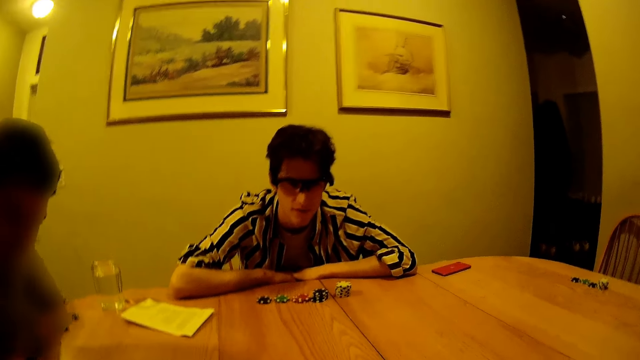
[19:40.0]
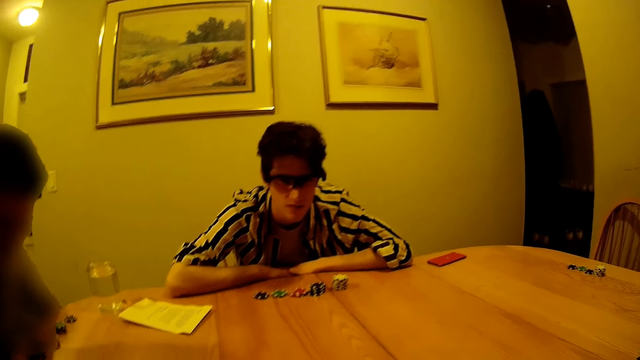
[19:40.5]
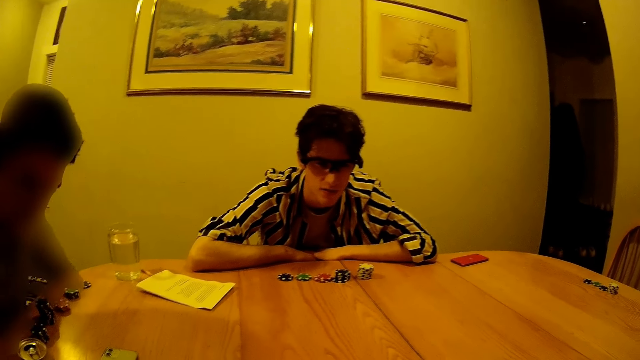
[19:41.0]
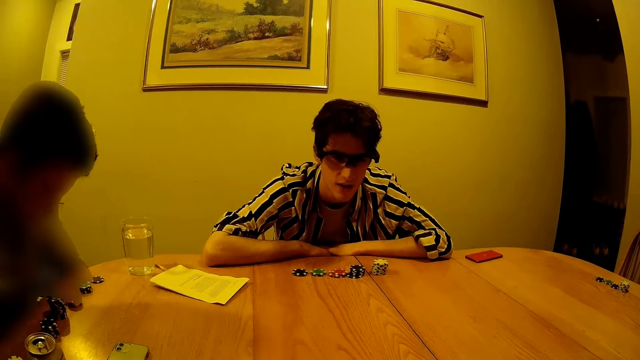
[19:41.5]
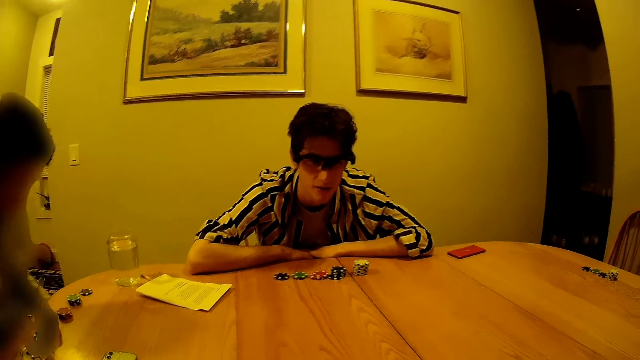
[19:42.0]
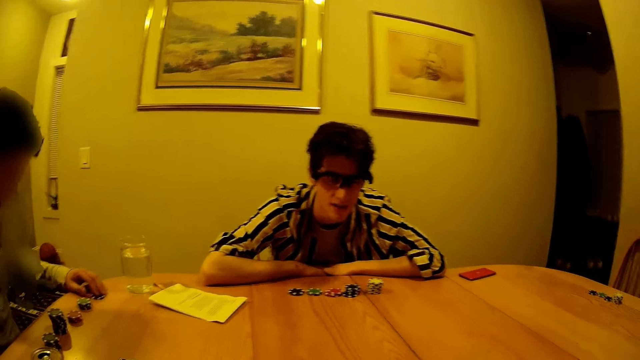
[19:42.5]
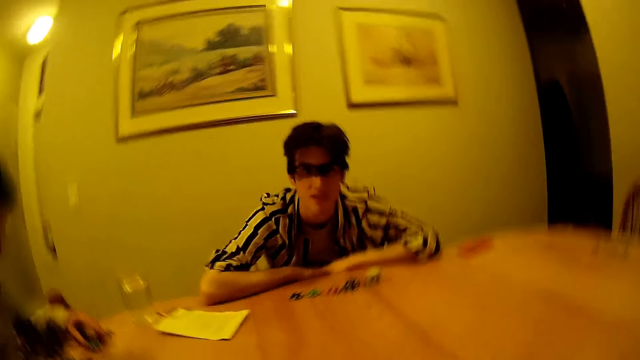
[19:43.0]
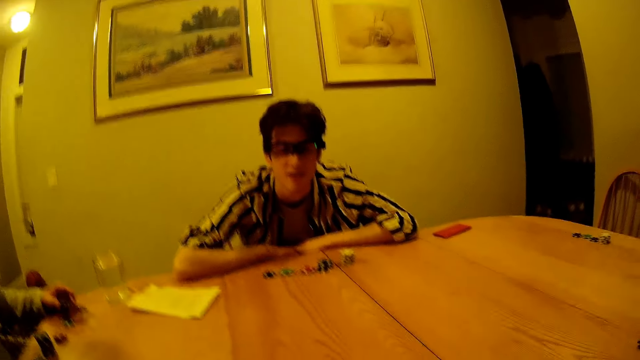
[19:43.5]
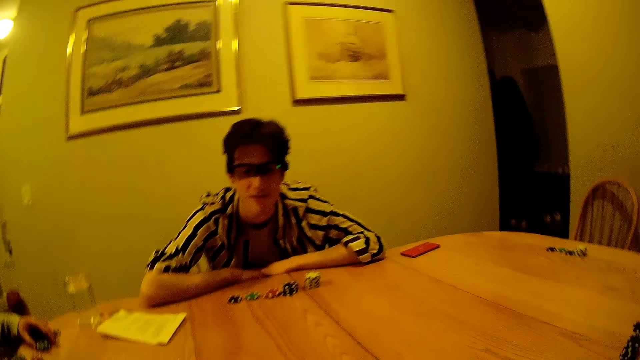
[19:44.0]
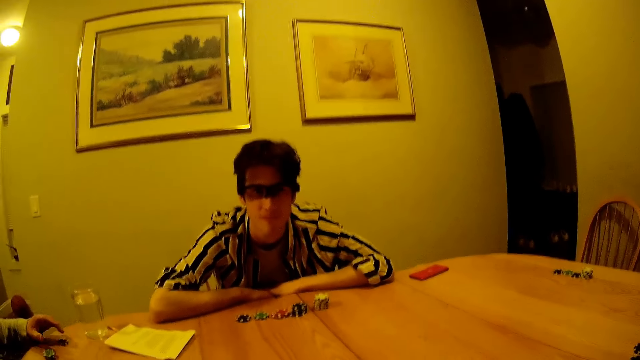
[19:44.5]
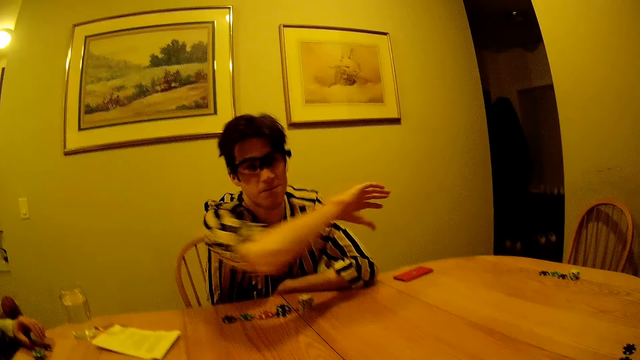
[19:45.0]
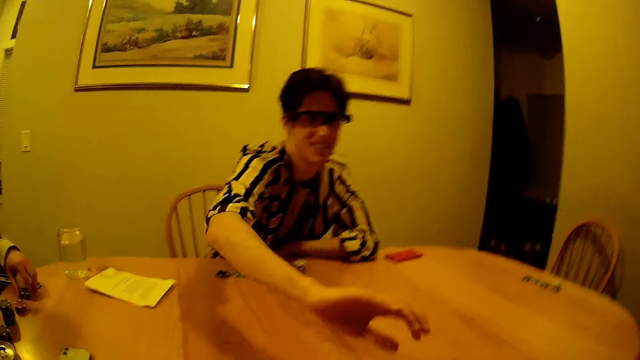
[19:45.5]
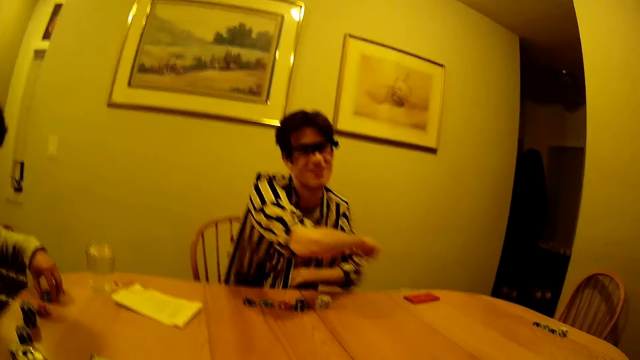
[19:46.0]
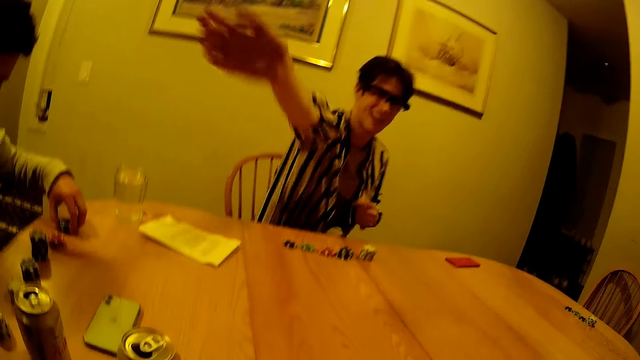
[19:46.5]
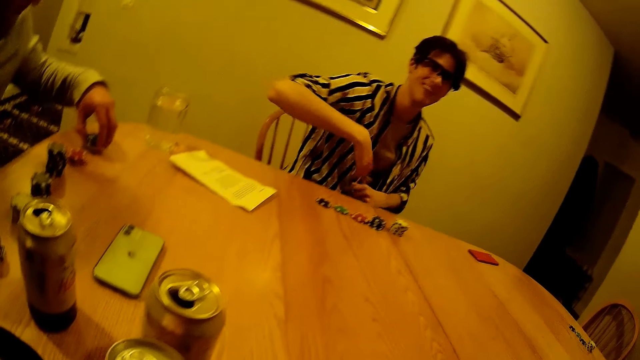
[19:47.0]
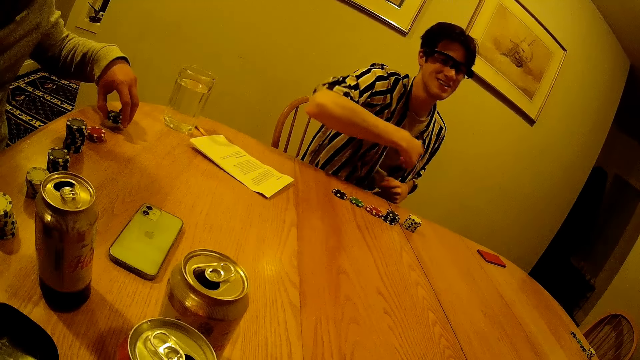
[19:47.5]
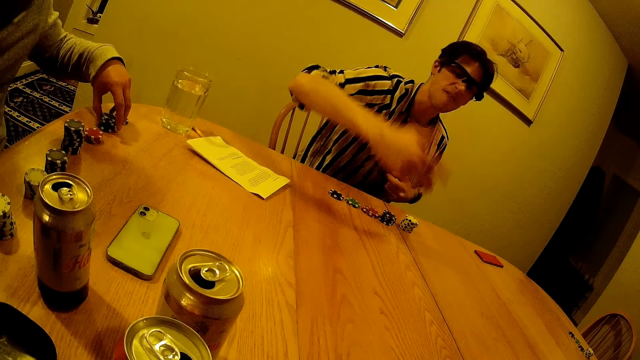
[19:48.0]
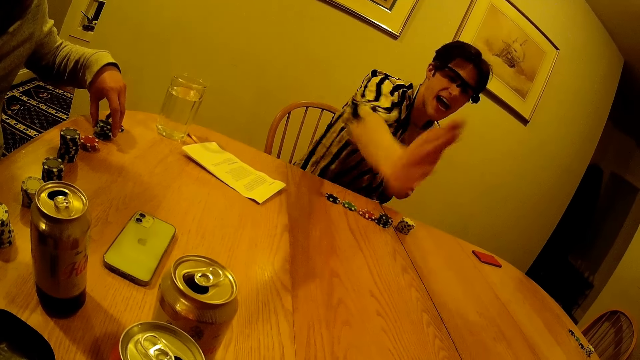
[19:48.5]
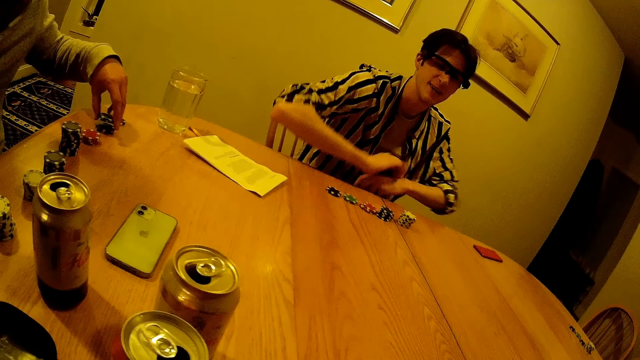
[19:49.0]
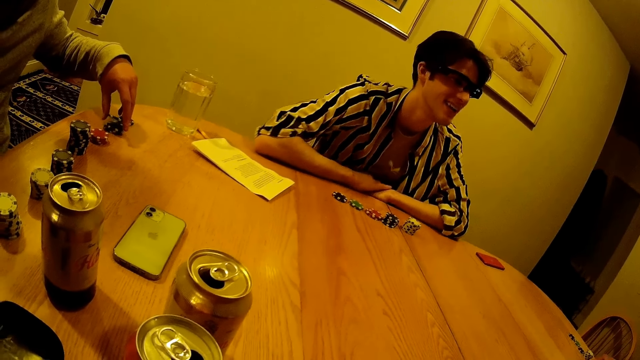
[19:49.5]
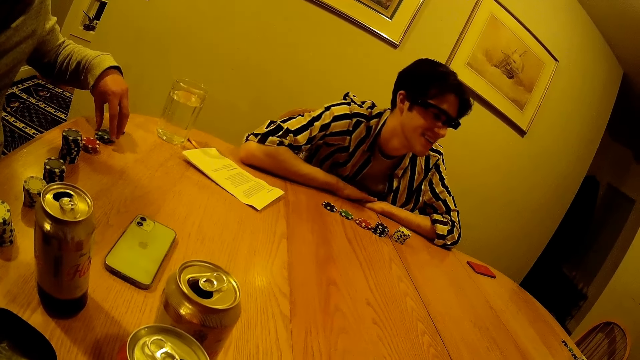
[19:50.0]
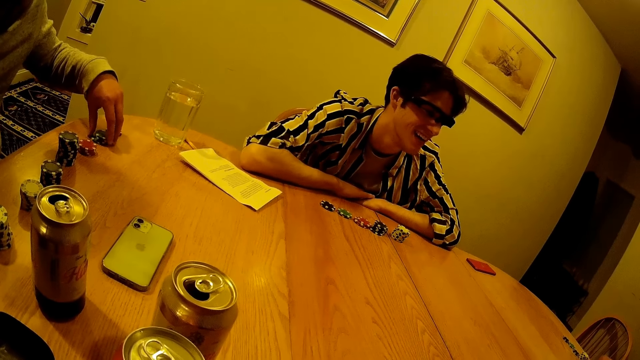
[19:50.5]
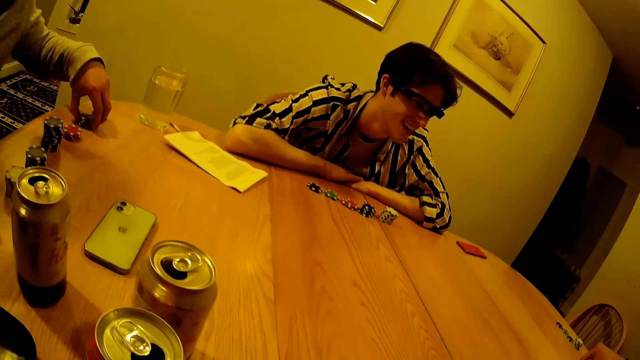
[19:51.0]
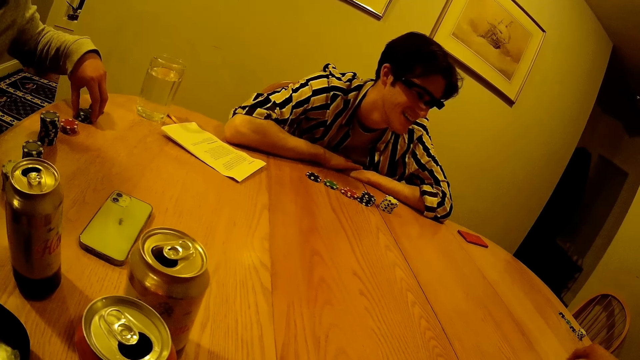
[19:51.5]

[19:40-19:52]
A man moves a poker chip on the table with his left hand. The man picks a poker chip from a pile of poker chips on the table with his left hand. The man drops the poker chip on the pile of poker chips on the table with his left hand. The man moves a poker chip on the table with his left hand. The man lifts his right hand. The man plays with the pile of poker chips on the table with his left hand.

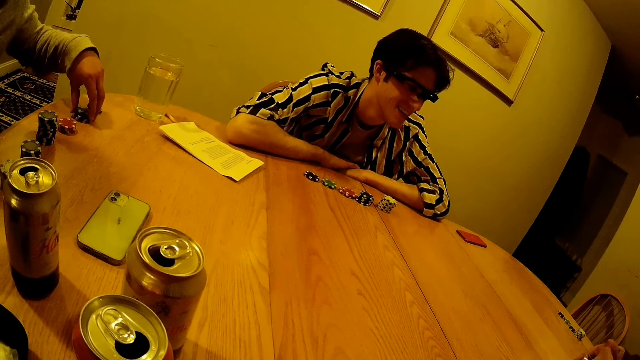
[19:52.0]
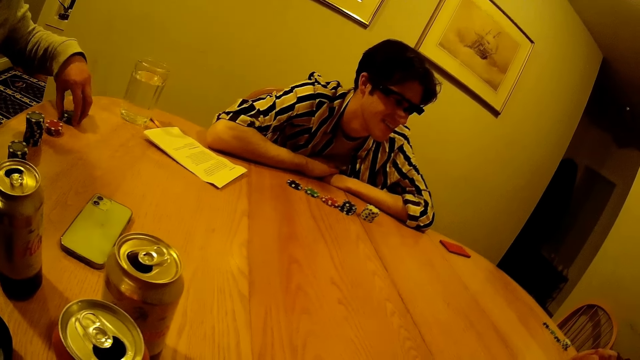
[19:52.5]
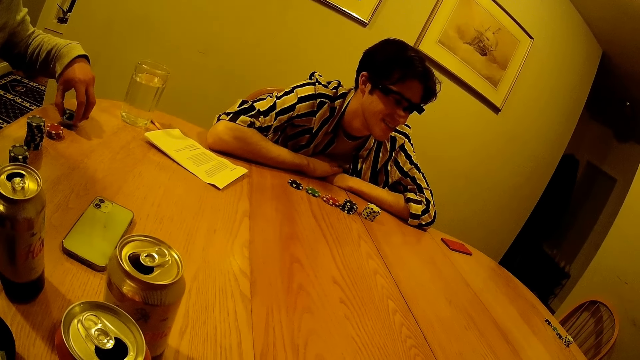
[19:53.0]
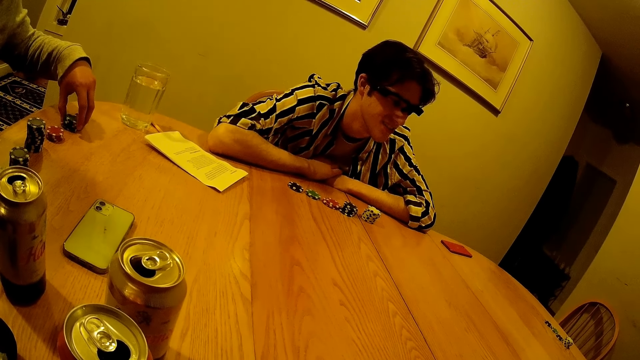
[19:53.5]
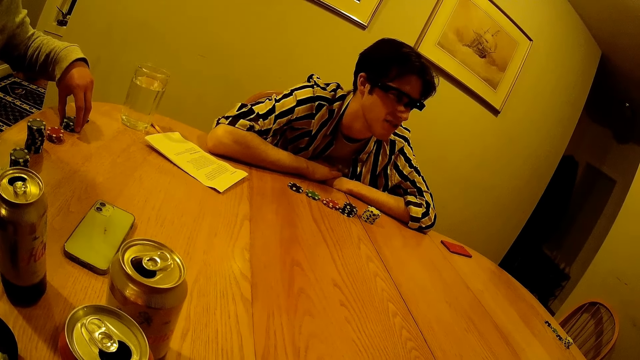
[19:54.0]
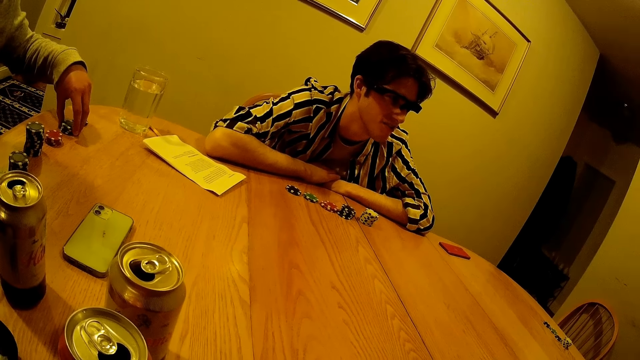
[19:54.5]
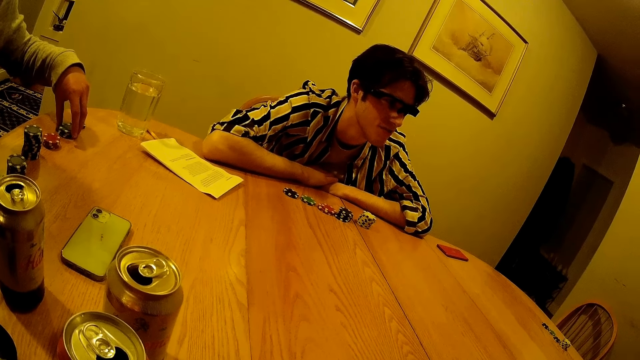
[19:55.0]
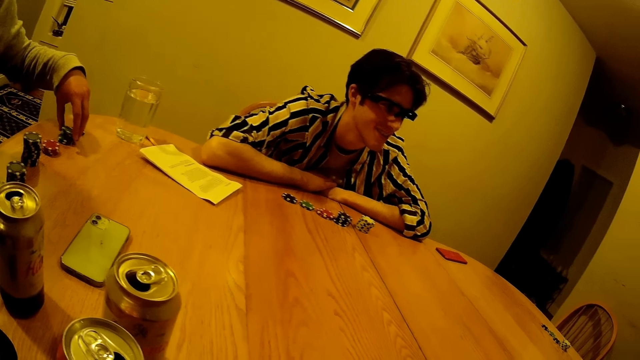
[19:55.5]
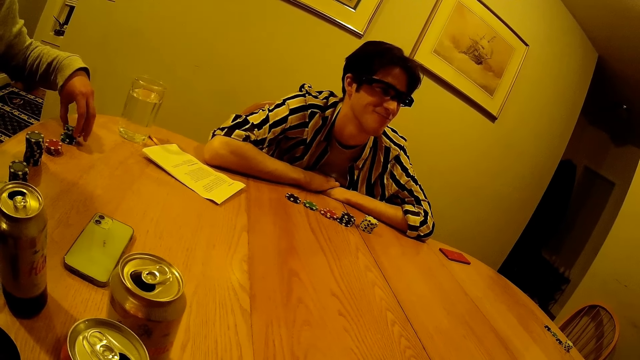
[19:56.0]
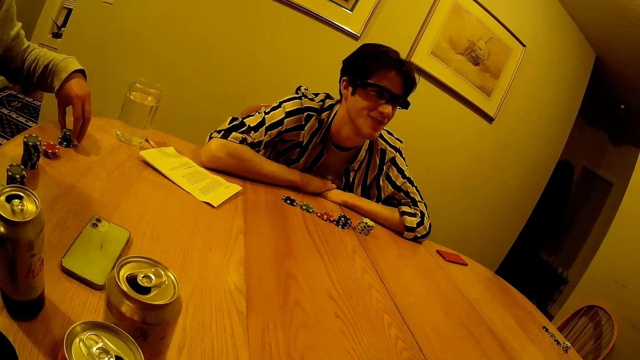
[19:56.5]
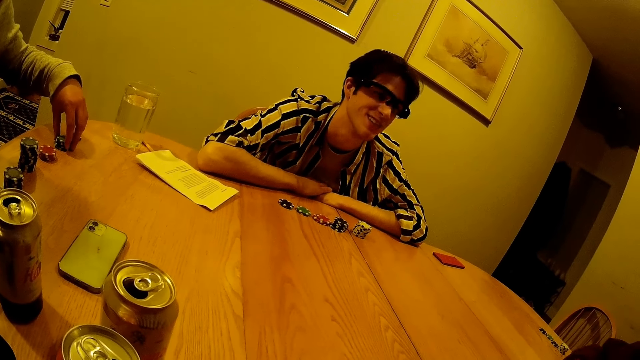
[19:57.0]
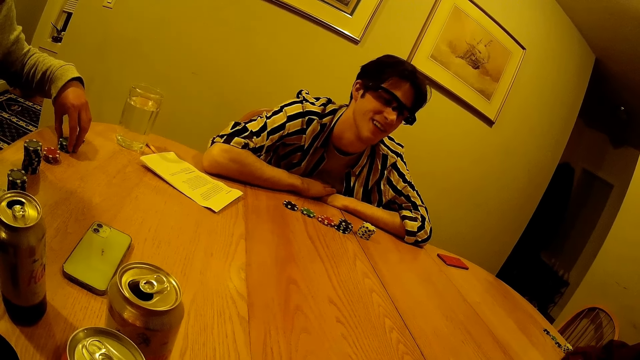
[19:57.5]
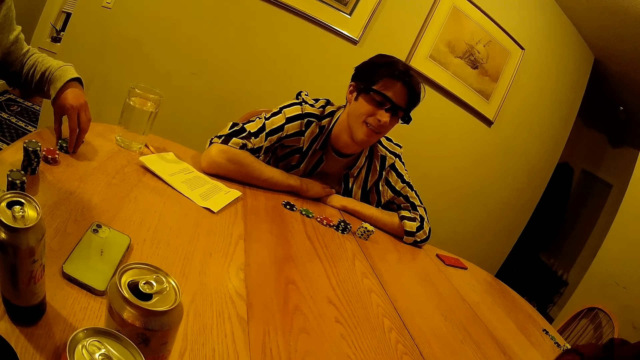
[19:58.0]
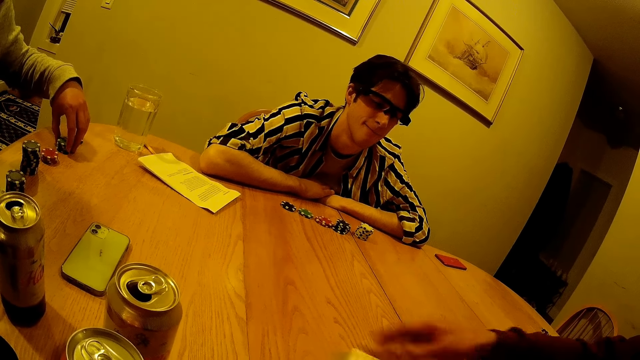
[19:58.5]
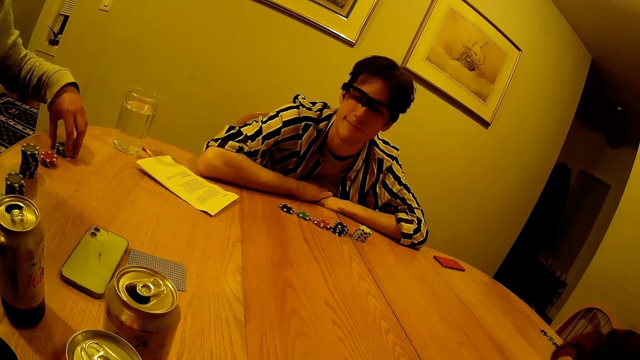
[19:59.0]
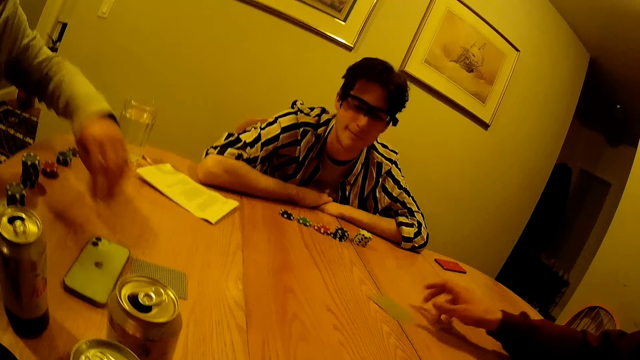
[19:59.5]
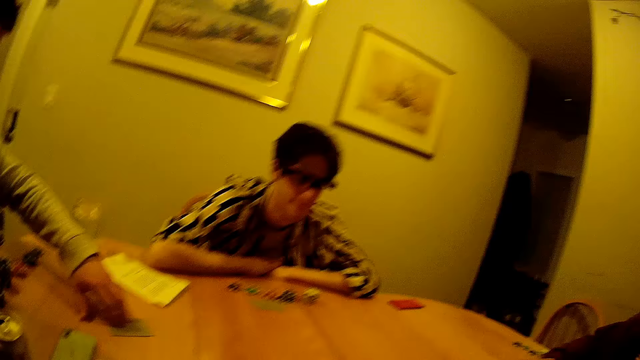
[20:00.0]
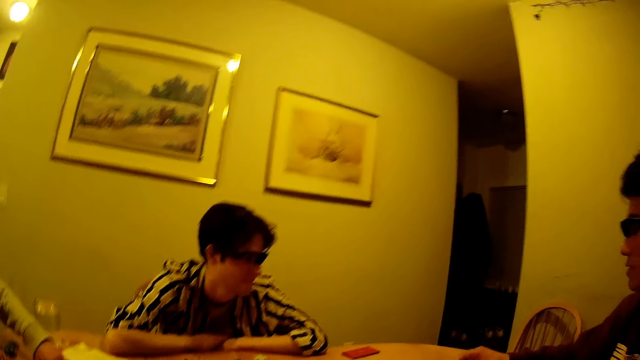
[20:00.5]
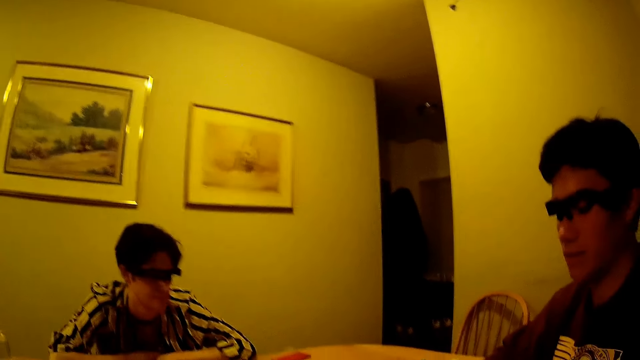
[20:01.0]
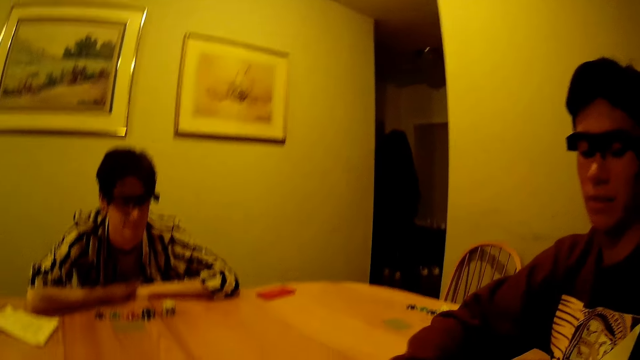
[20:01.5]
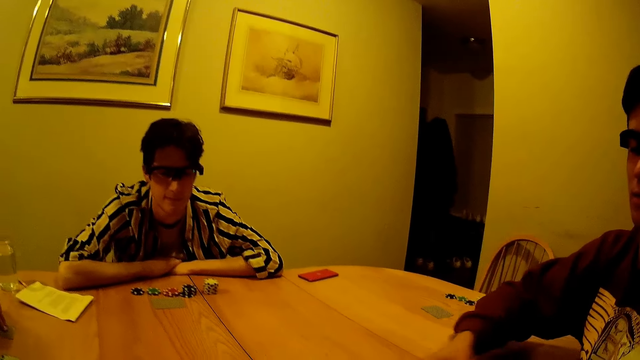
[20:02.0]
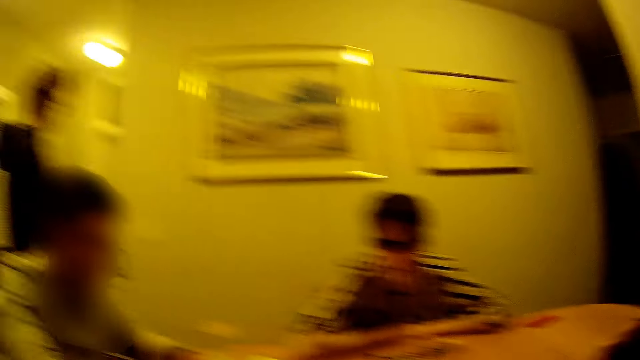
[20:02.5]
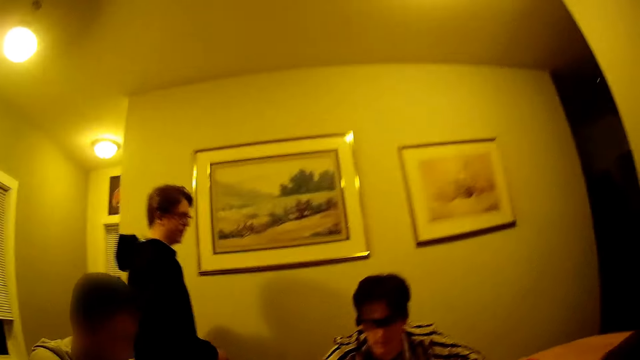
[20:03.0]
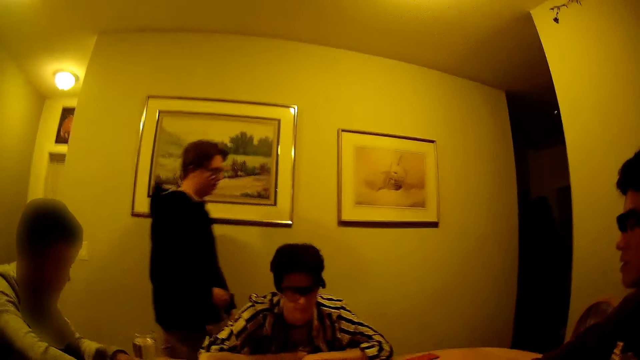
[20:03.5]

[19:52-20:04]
A man slides a card across the table with his right hand. He slides a card across the table with his right hand again. The man throws something to another man. The other man slides the card towards himself with his left hand. The first man throws a card to a third man. The first man throws a card to the camera wearer.
